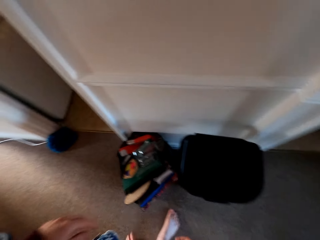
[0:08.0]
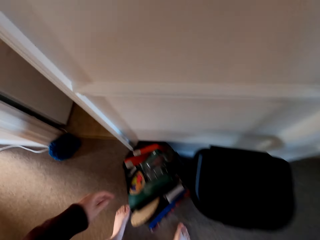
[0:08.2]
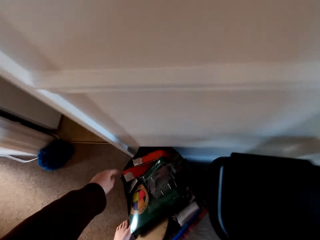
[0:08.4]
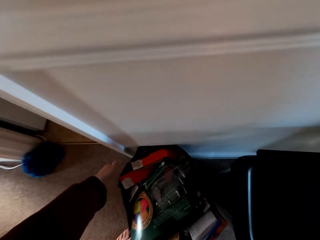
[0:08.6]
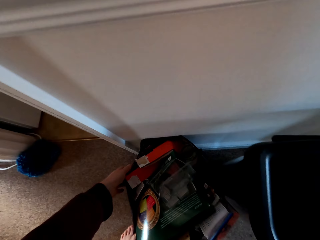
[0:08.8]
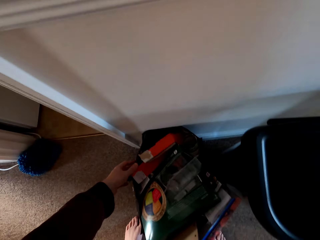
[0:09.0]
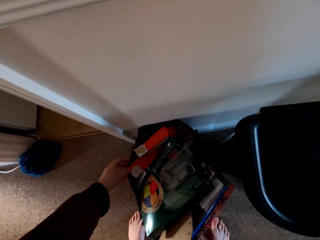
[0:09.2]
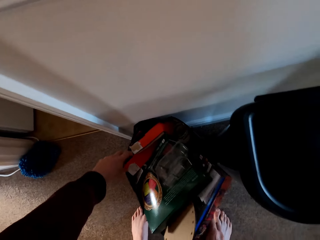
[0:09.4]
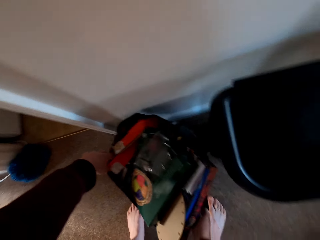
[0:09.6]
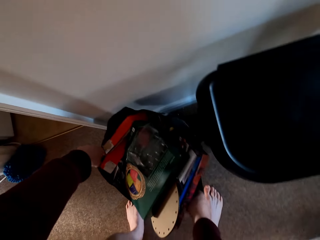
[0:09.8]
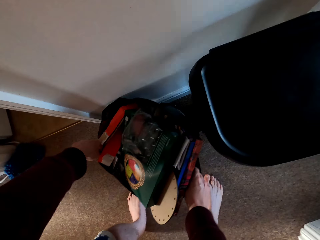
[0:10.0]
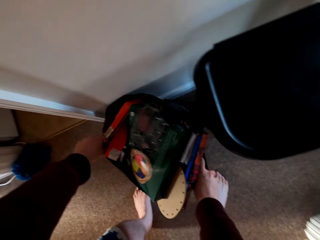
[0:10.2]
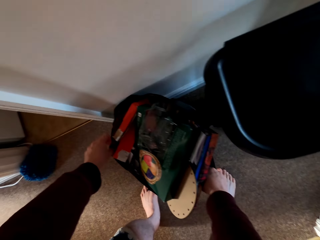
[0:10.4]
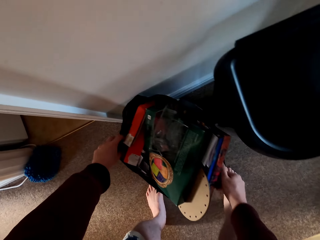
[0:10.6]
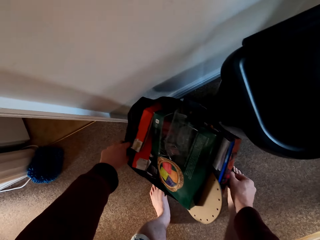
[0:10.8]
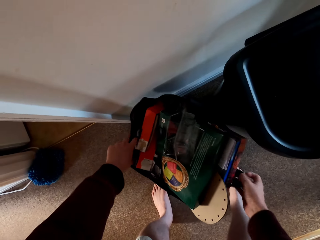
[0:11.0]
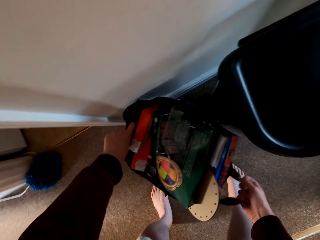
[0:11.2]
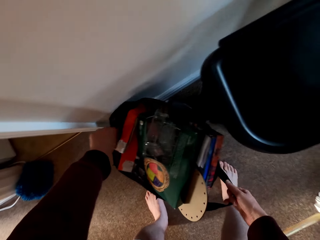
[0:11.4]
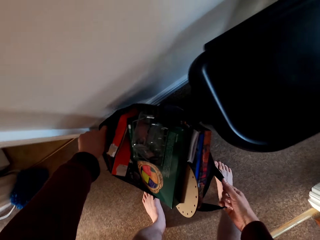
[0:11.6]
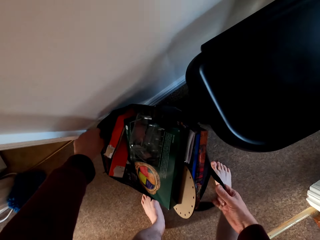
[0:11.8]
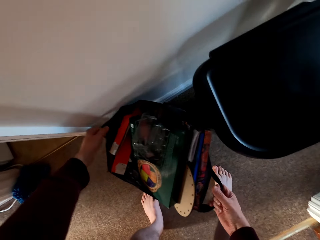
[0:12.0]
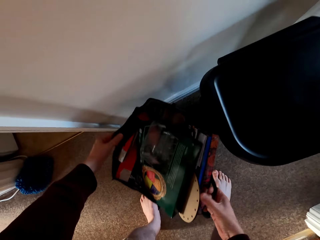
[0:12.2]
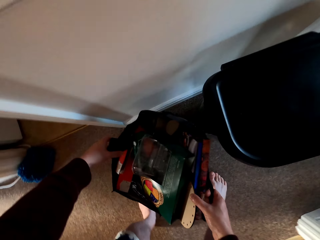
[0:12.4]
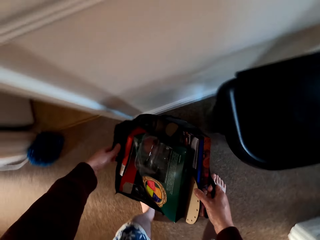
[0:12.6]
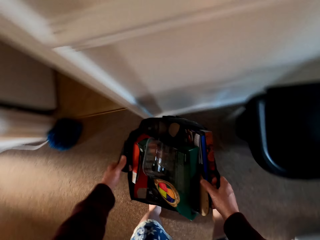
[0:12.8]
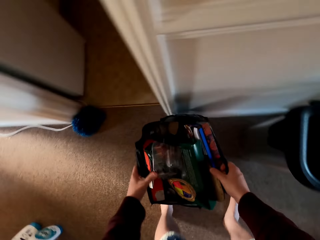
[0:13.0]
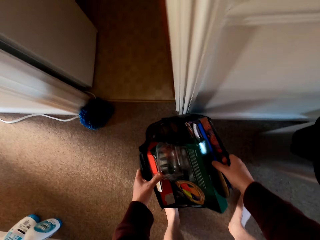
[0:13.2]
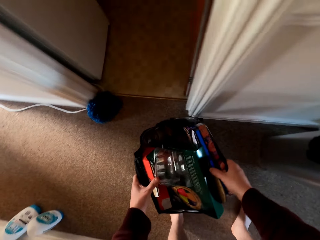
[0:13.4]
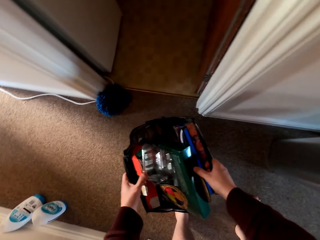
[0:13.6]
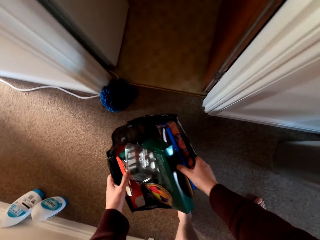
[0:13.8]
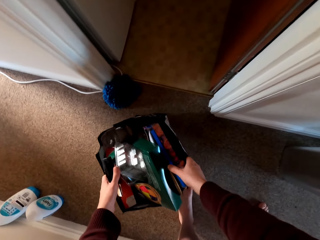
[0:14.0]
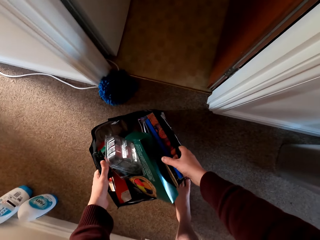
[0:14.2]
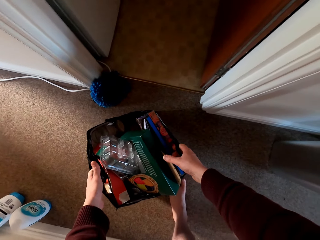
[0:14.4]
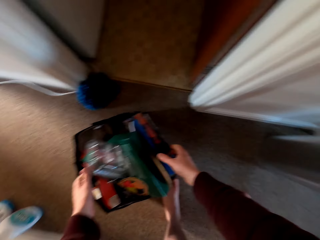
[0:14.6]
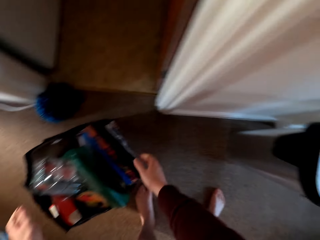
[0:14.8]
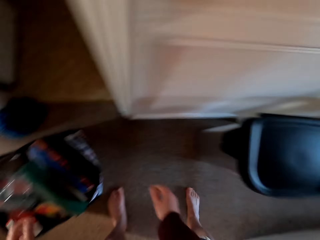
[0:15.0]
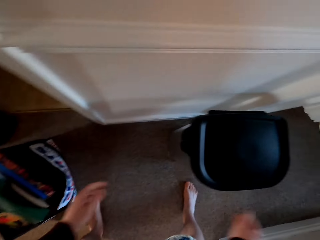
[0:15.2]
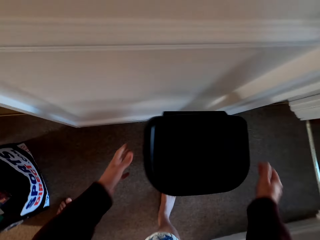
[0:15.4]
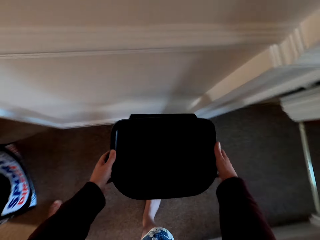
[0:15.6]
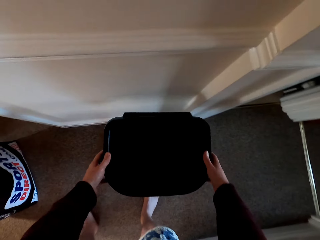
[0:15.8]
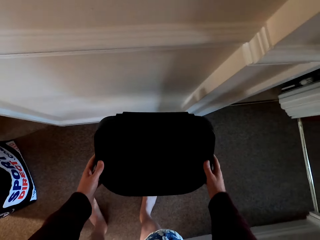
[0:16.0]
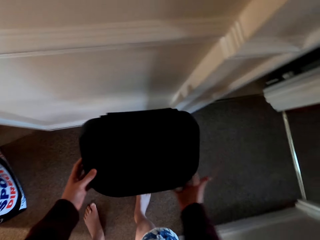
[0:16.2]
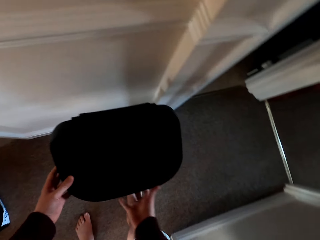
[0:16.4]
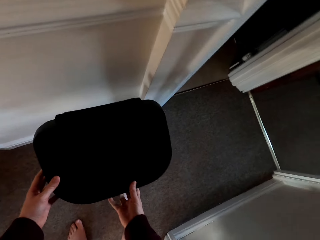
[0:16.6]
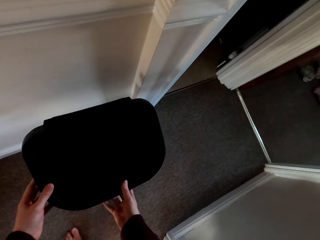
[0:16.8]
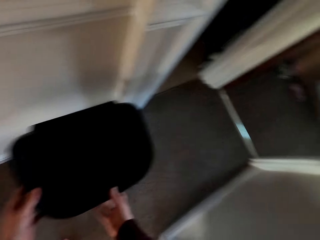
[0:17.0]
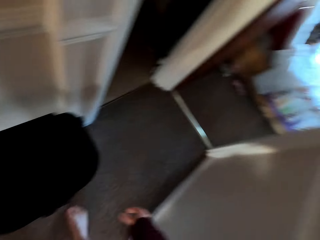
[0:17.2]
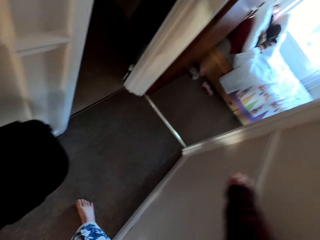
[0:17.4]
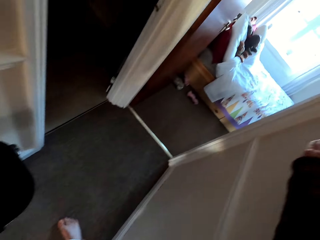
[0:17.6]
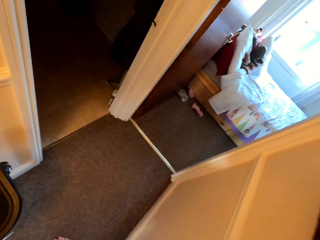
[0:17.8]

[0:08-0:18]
The camera wearer walks in the room. They move the shopping bag on the floor. They hold the dustbin and move the dustbin.

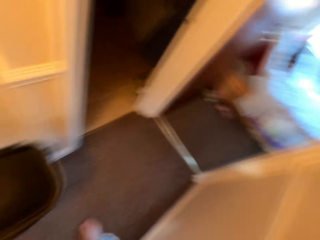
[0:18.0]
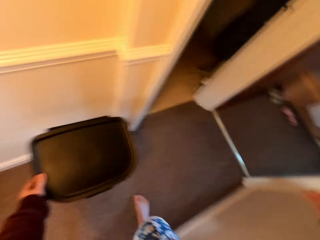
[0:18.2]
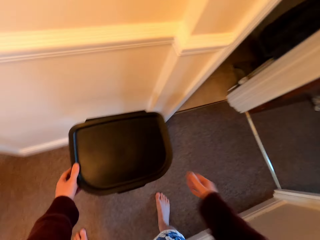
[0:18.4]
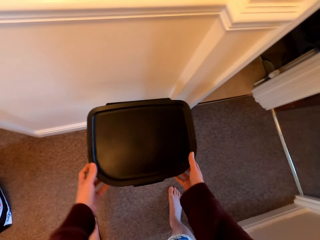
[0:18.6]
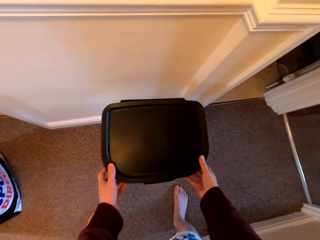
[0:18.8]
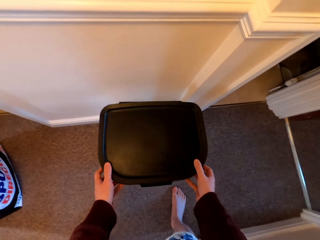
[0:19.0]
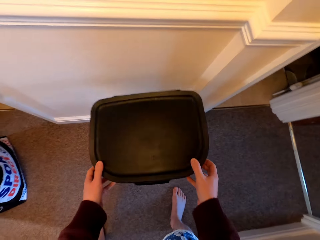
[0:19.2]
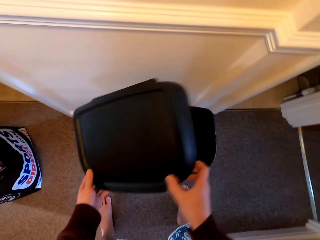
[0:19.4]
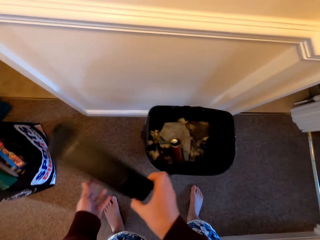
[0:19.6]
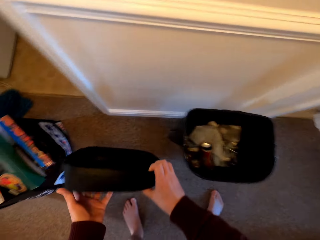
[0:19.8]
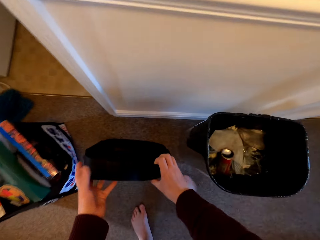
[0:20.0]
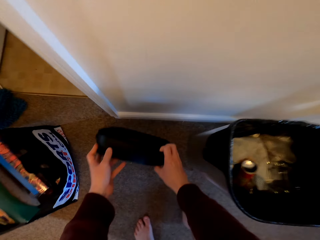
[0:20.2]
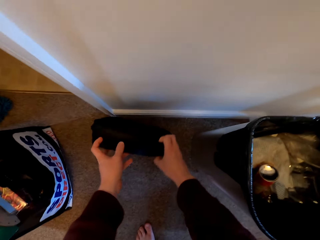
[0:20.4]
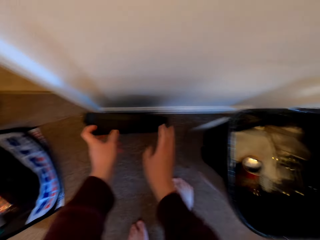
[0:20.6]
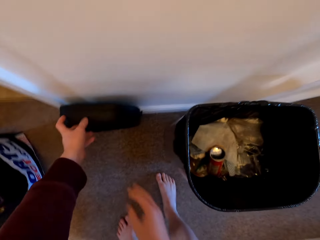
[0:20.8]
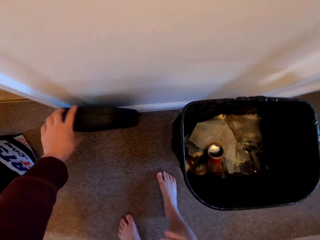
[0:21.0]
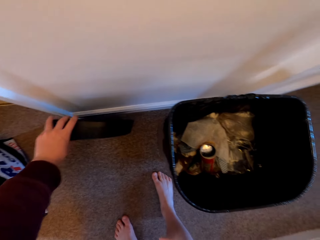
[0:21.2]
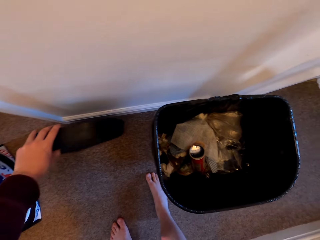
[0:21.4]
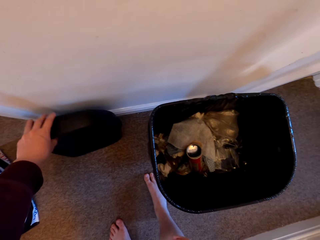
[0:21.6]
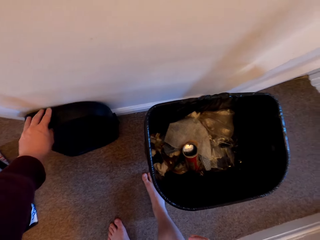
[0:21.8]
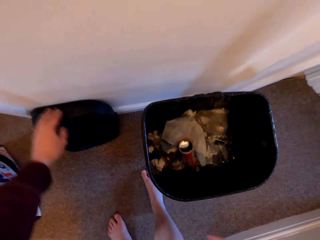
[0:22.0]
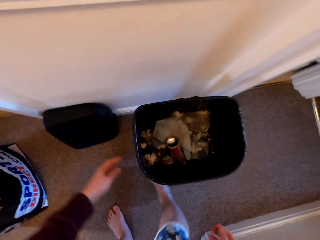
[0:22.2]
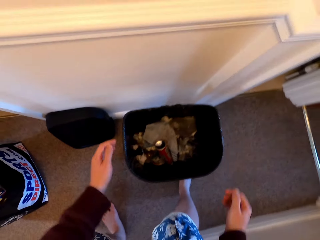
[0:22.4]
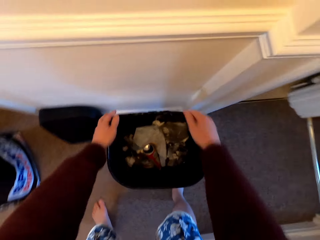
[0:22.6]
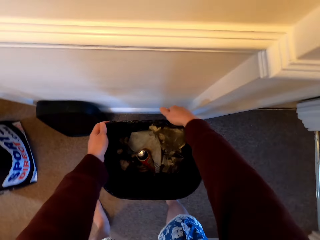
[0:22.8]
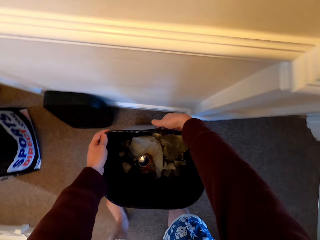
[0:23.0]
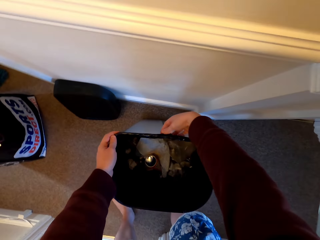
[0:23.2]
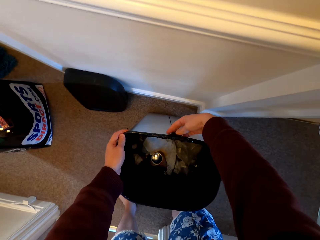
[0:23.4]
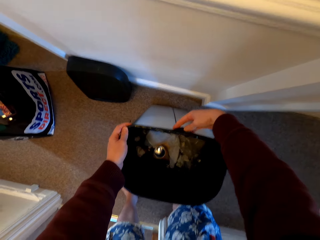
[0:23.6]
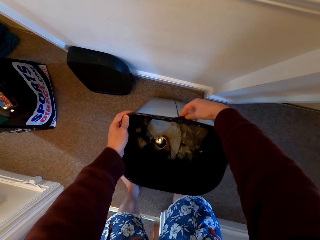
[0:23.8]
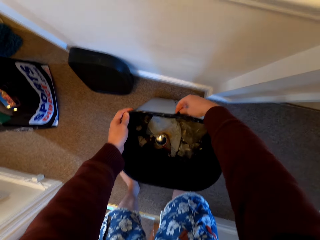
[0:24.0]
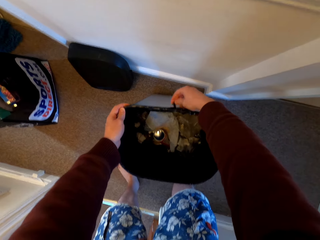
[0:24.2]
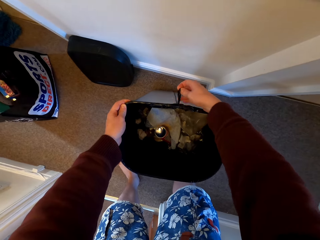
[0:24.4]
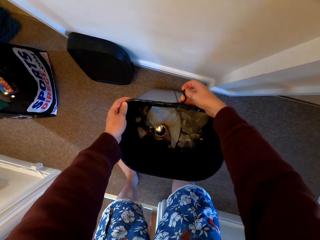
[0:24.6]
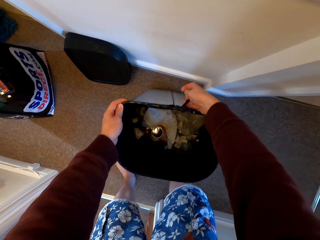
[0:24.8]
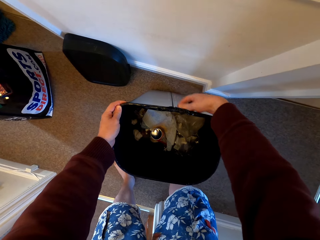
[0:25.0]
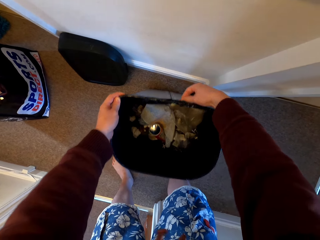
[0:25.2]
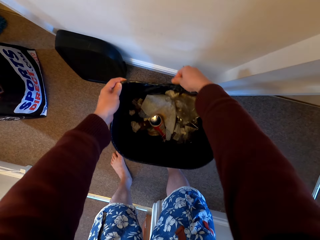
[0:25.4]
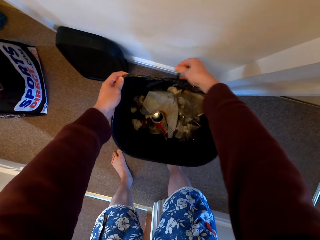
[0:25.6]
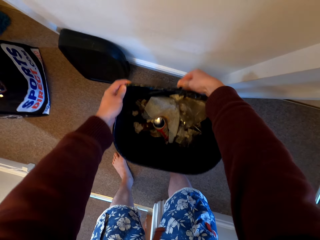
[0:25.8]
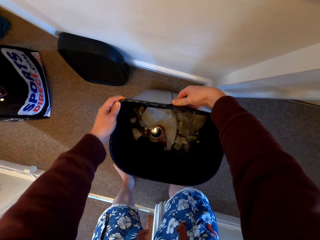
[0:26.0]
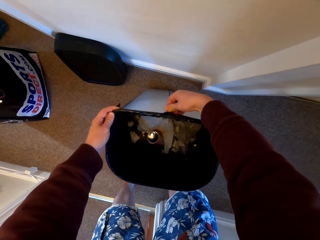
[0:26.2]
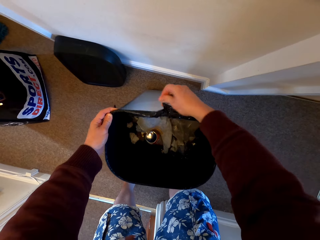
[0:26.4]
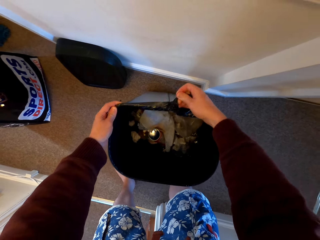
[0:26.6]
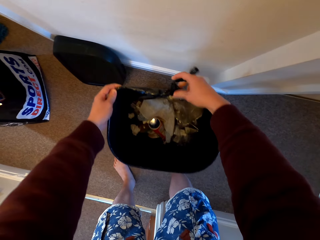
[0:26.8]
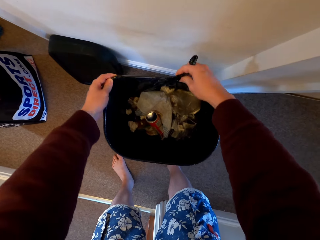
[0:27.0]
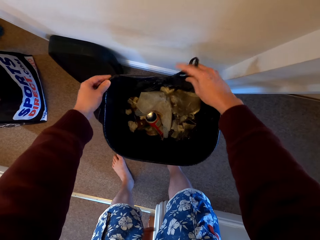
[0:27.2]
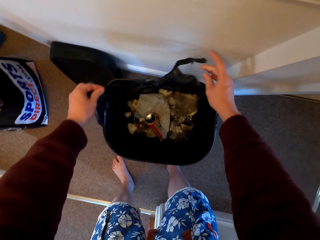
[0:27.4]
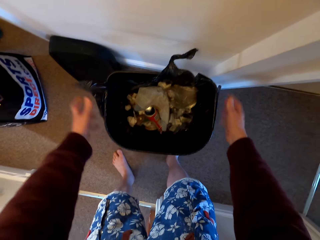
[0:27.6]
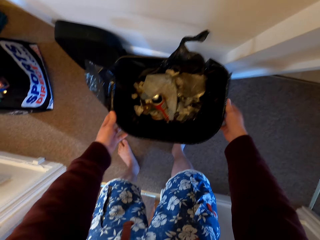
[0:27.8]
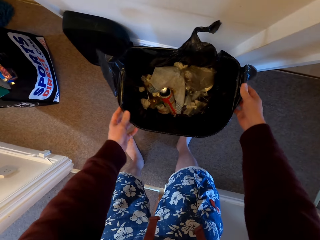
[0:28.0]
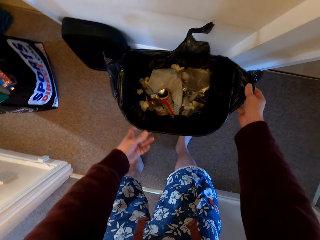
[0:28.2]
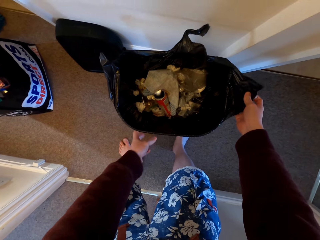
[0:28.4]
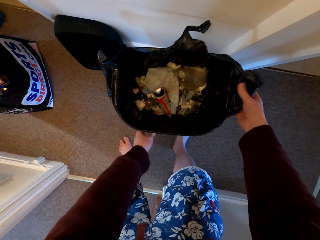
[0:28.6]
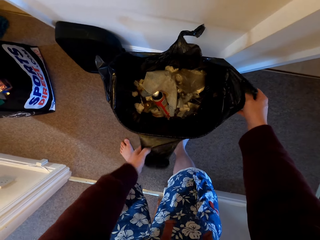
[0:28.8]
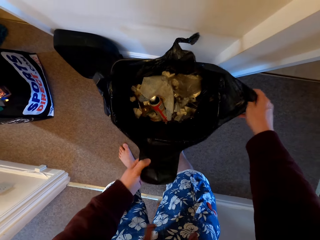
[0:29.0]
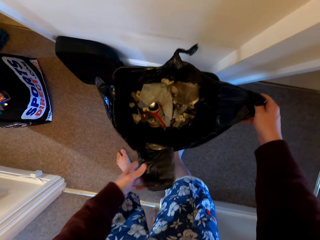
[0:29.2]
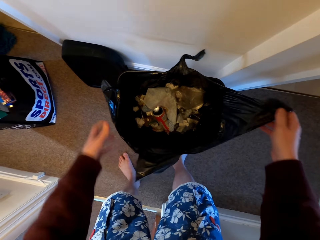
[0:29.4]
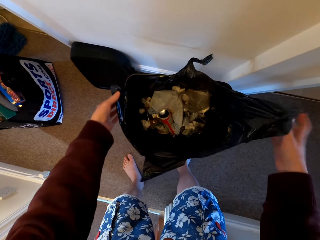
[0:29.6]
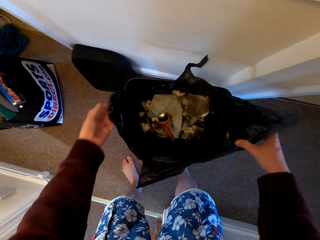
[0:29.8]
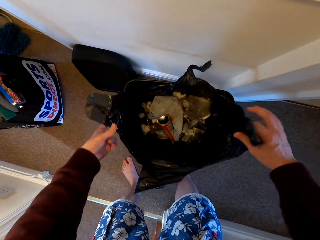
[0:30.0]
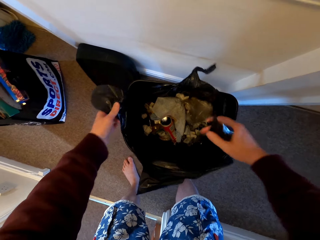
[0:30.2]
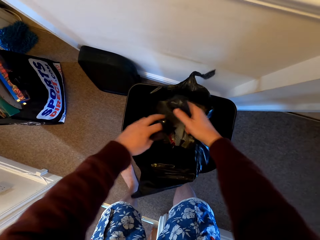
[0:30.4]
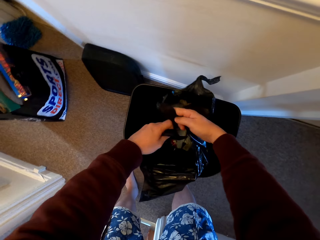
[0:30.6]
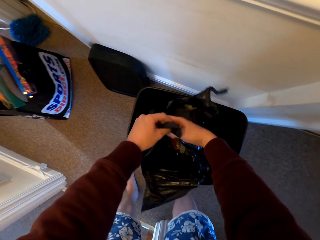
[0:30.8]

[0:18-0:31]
The camera wearer switches on the light. They open the dustbin. They place the lid on the floor. They remove the polythene paper in the dustbin. They tighten the plastic bag.
